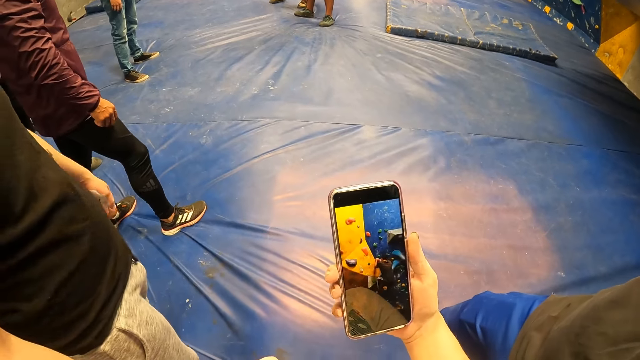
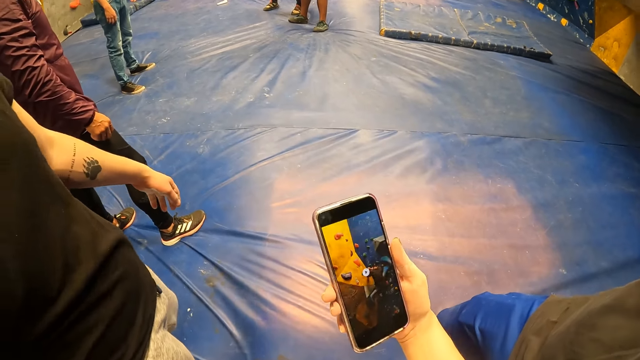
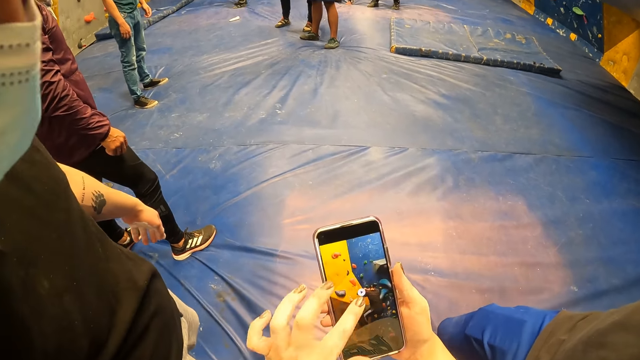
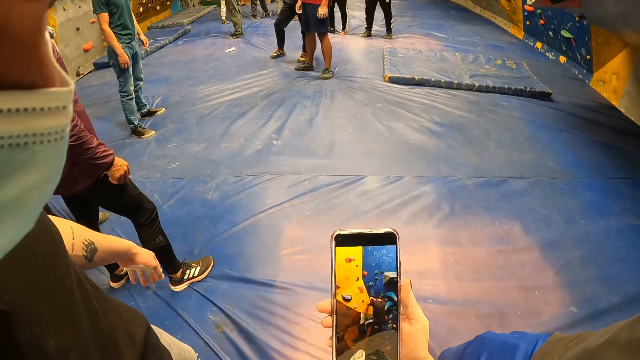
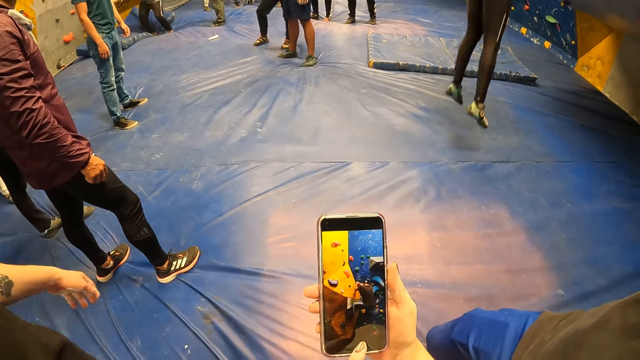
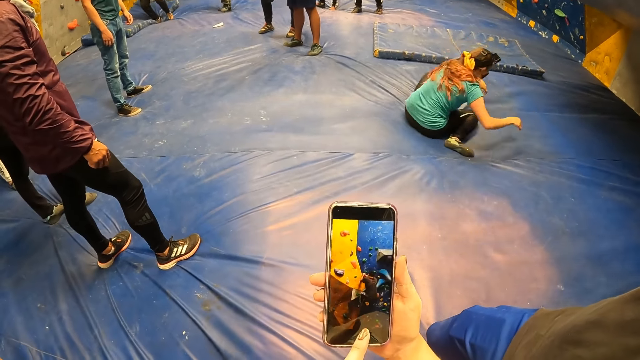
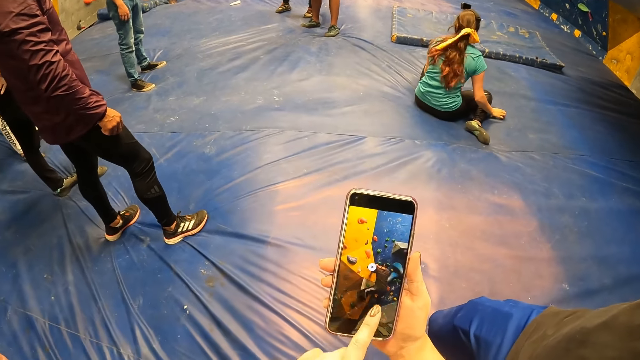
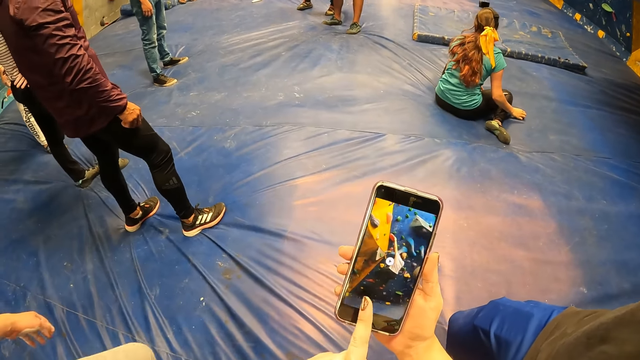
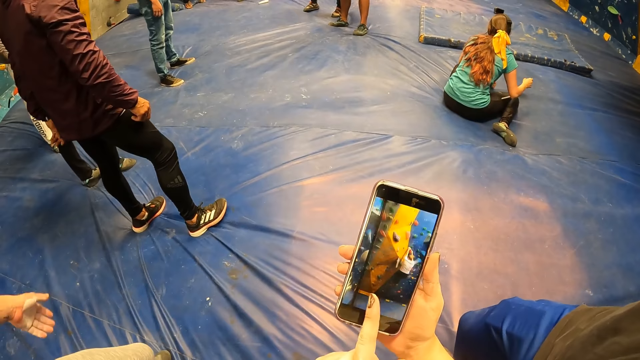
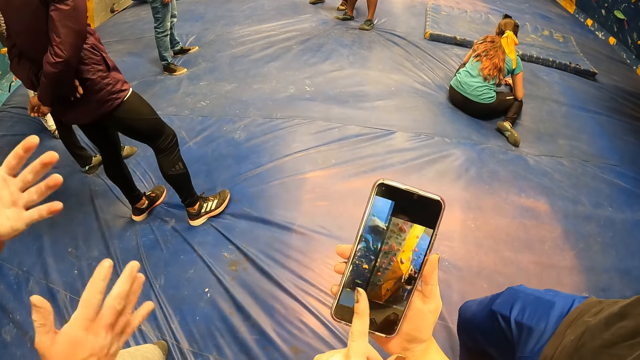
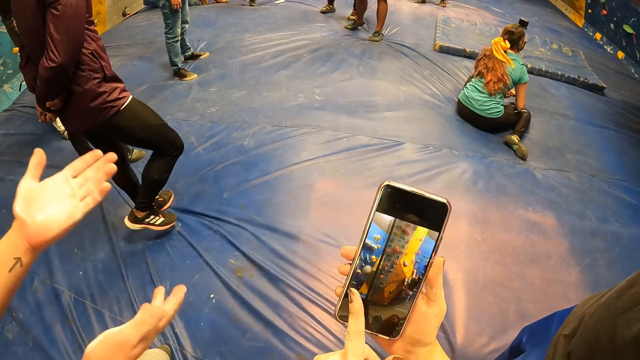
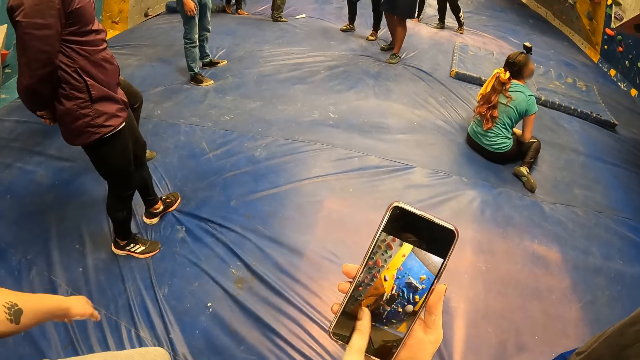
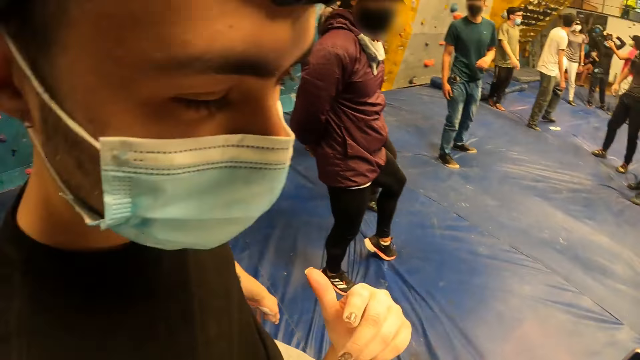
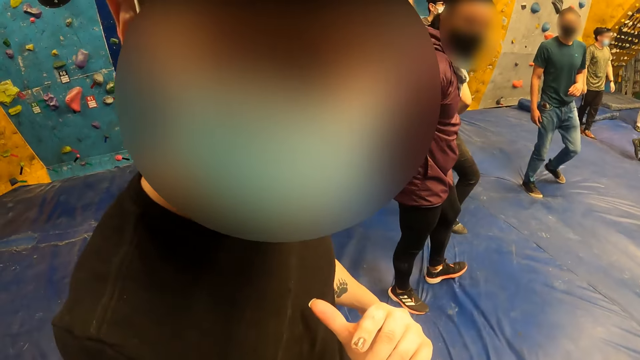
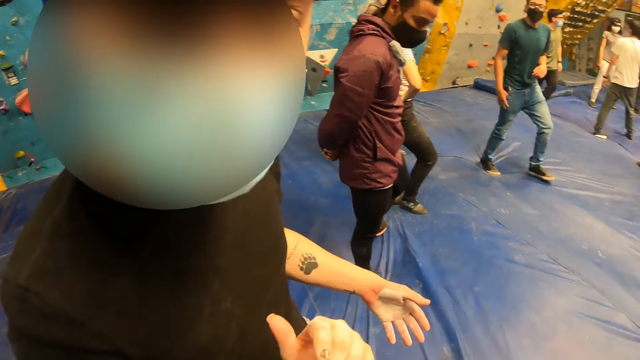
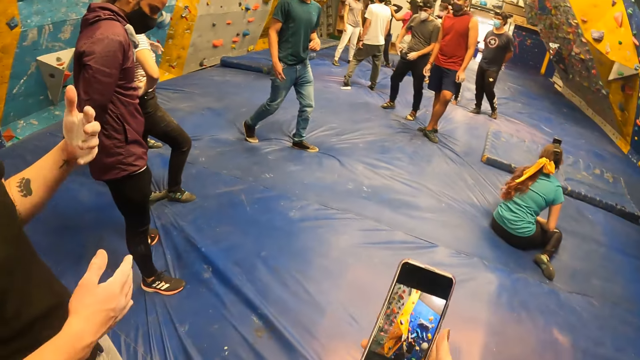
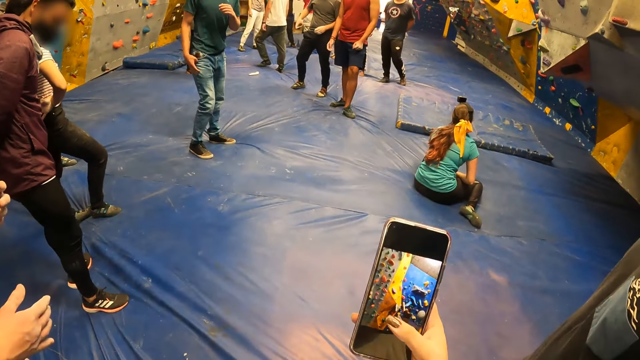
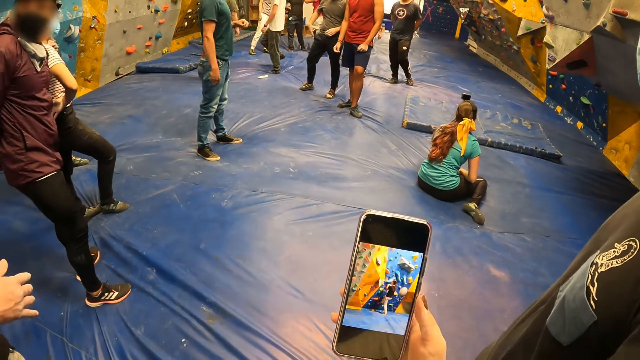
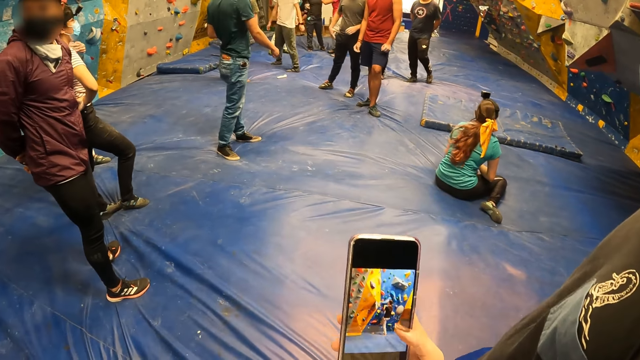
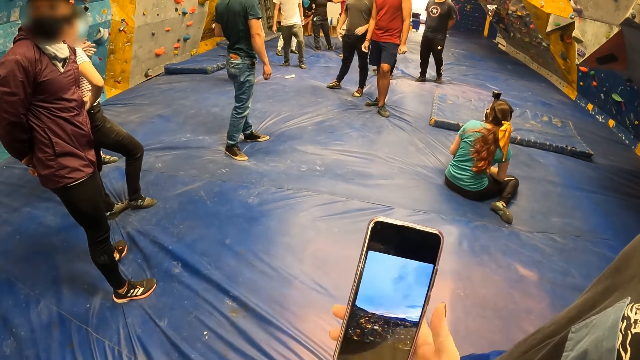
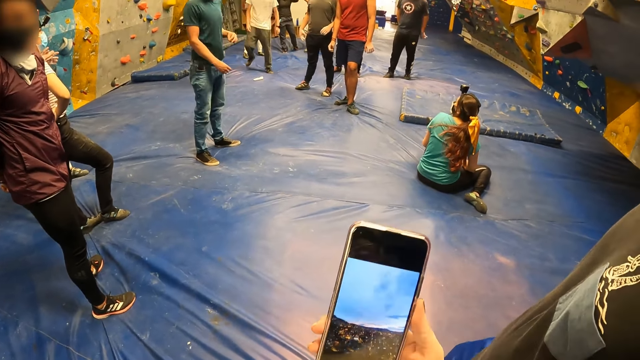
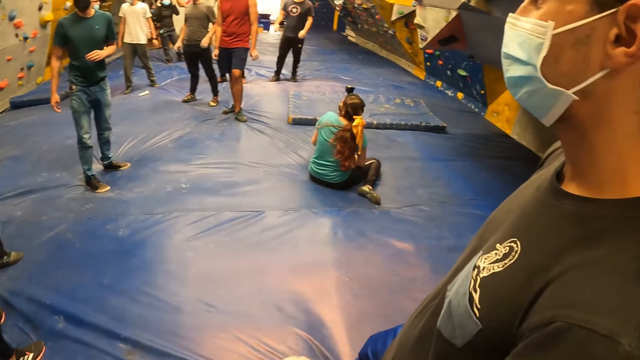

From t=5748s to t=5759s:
The camera wearer speaks to a person. They scroll the phone.

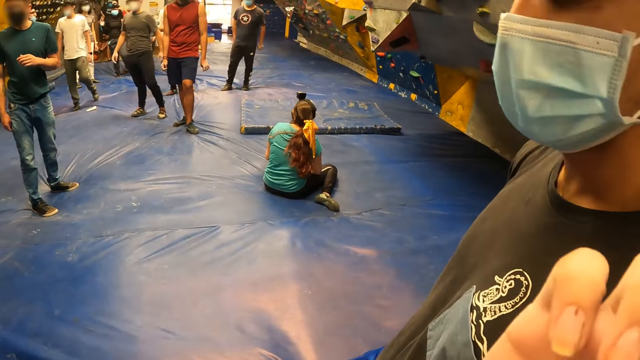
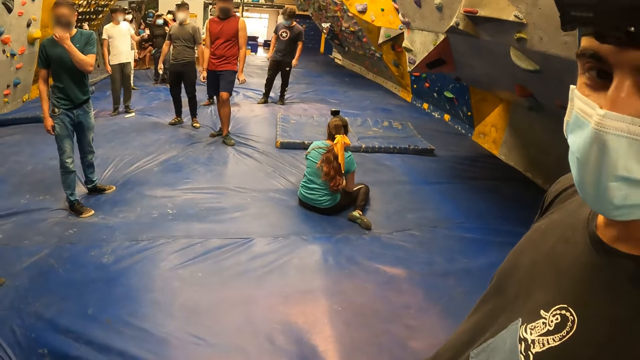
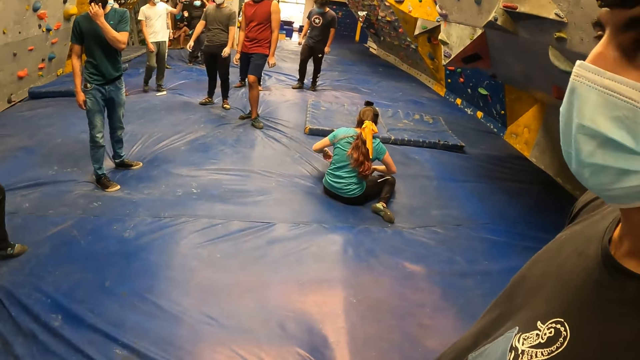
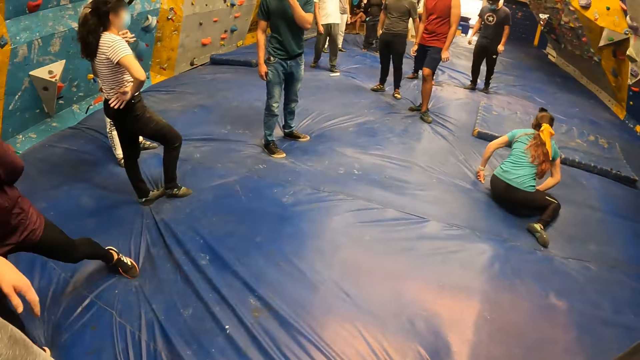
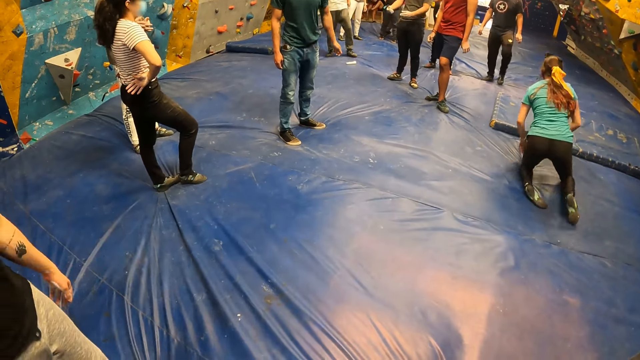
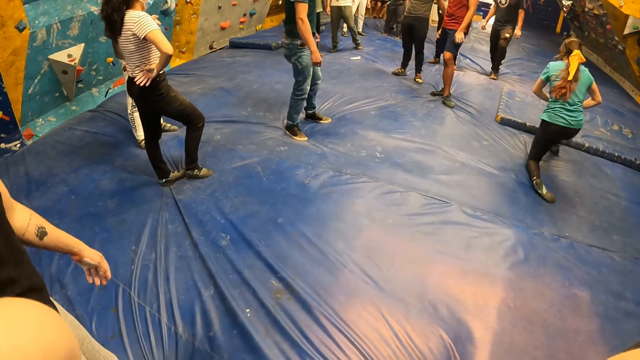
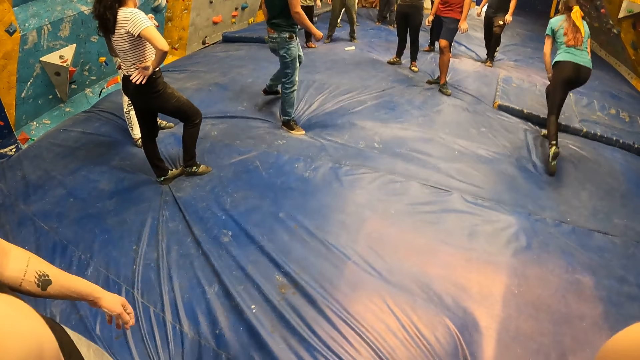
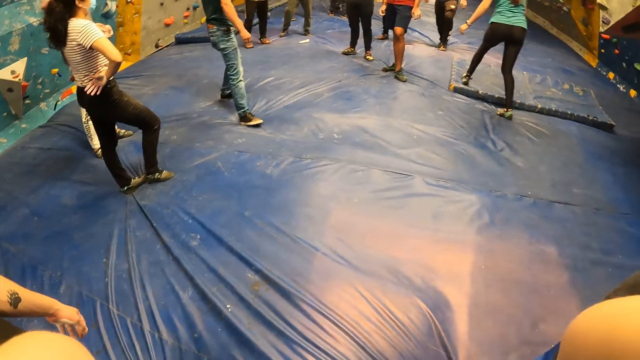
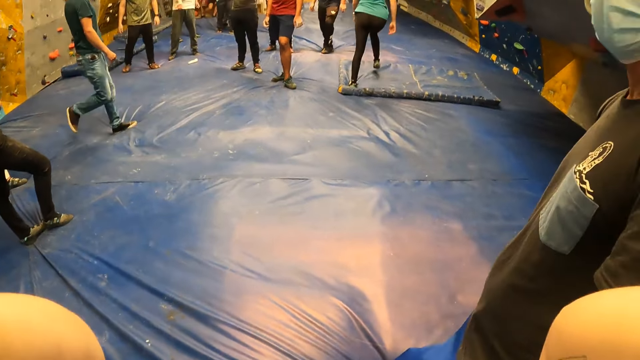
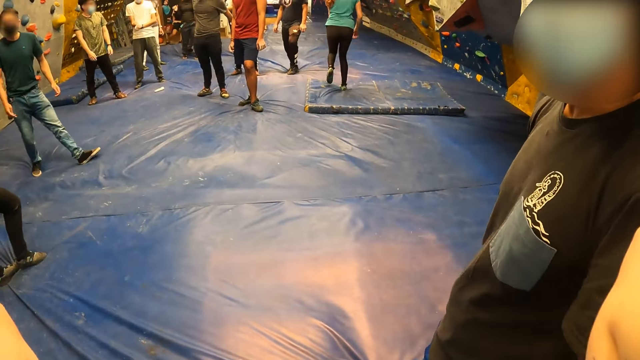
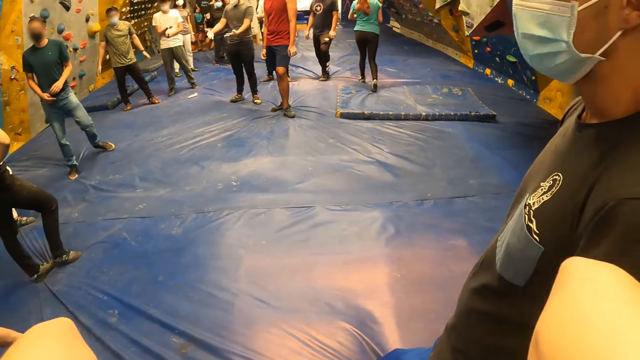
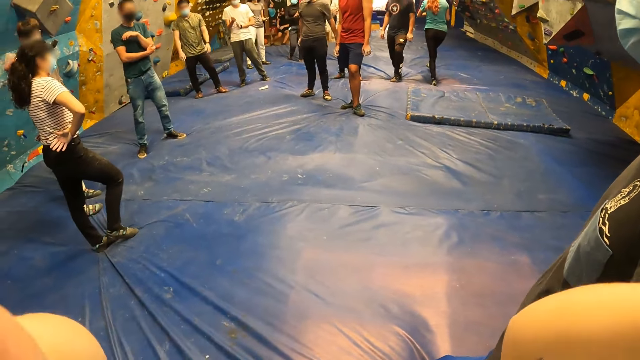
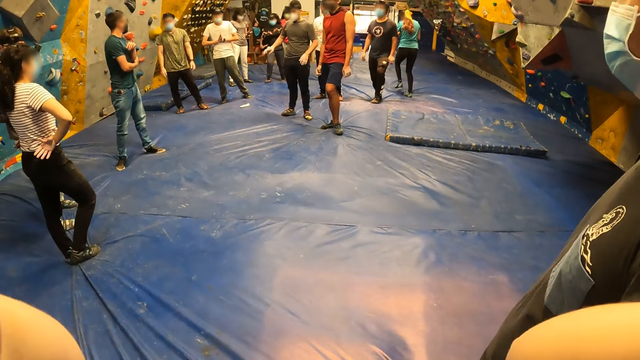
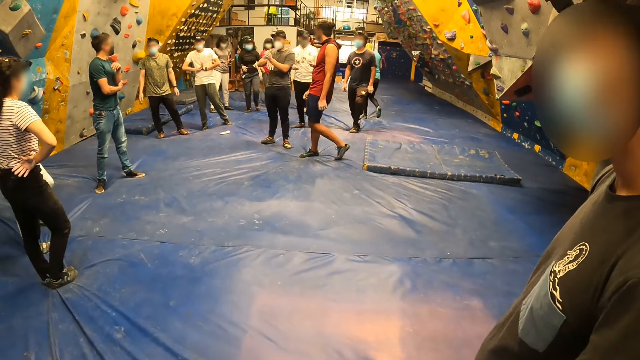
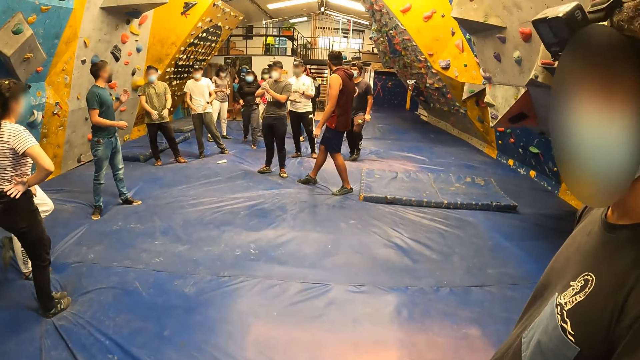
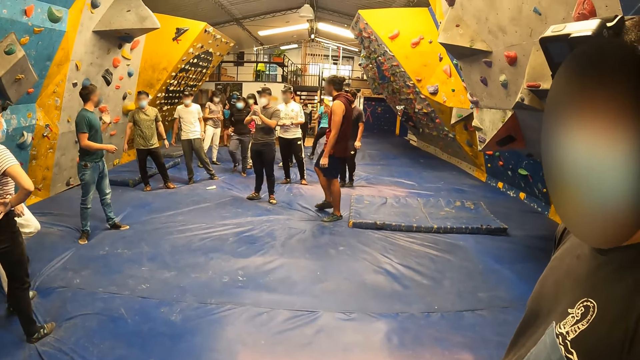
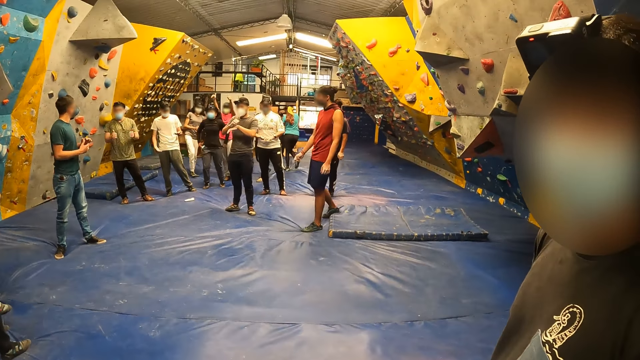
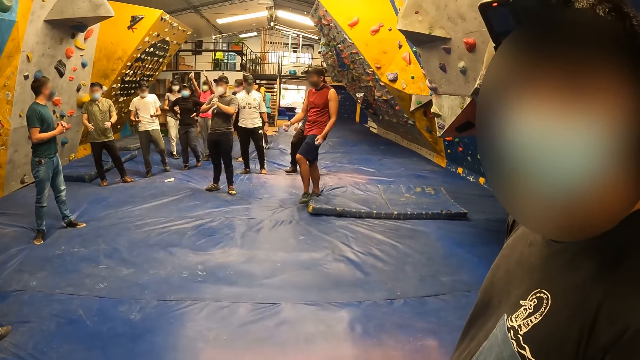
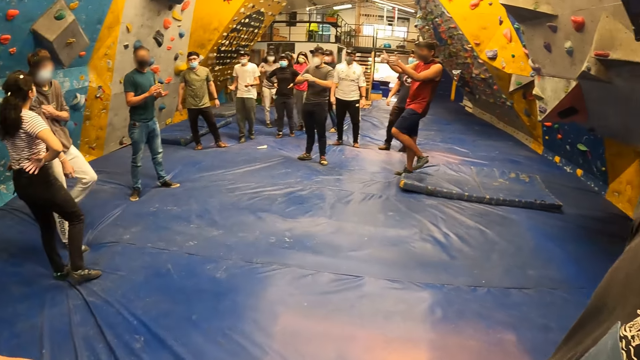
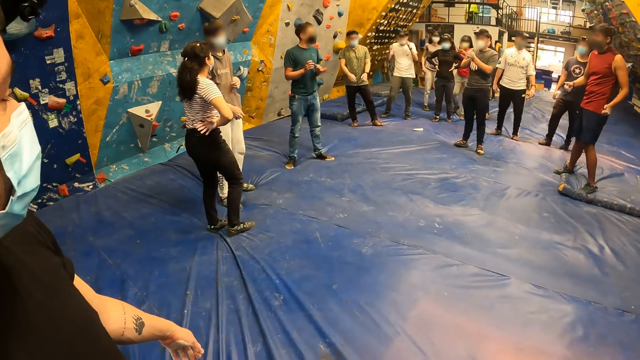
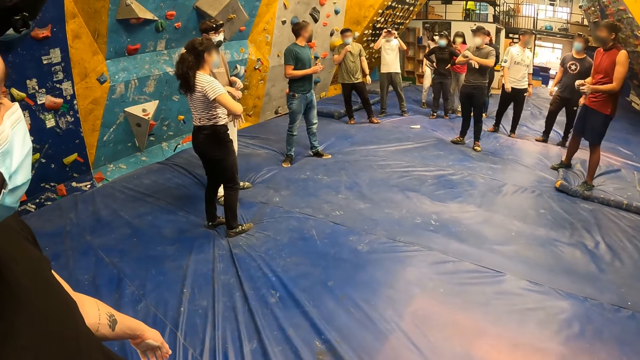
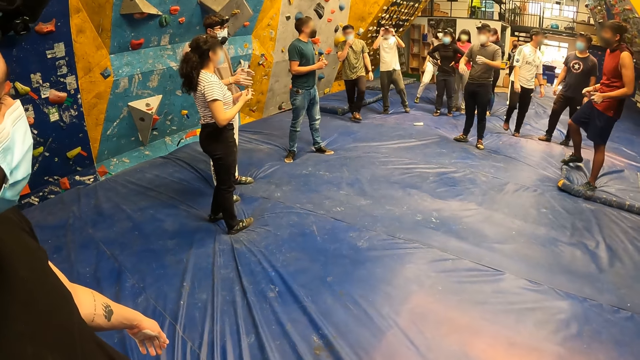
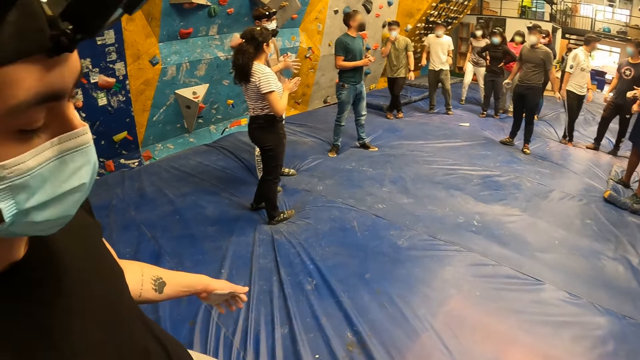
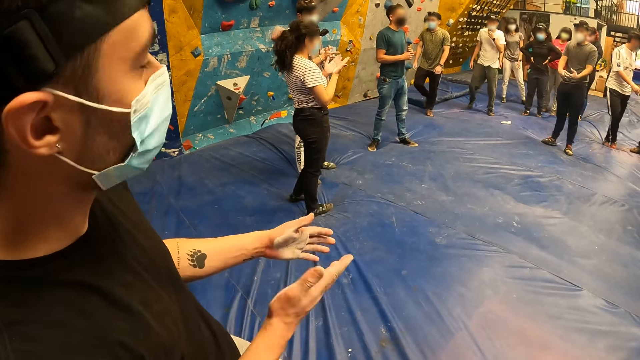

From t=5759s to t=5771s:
The camera wearer speaks to a person. They adjust the camera. They look around.
